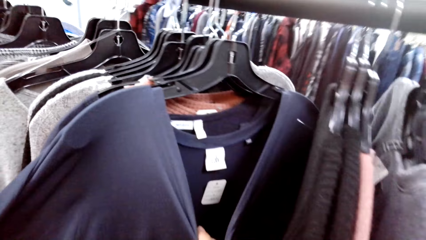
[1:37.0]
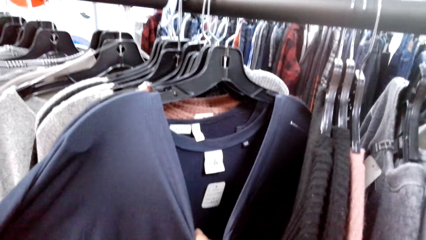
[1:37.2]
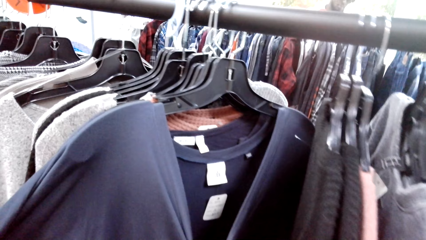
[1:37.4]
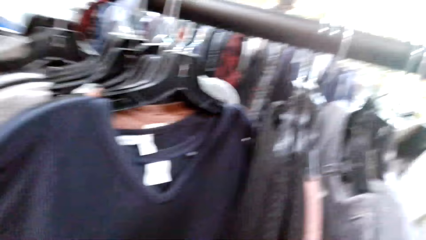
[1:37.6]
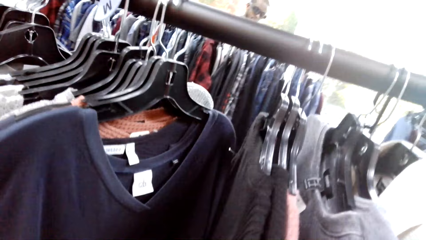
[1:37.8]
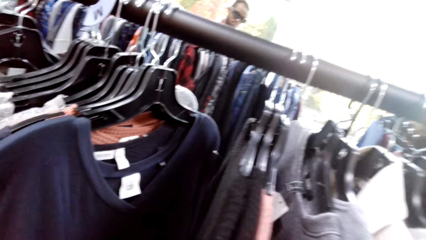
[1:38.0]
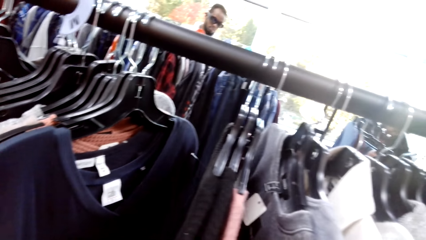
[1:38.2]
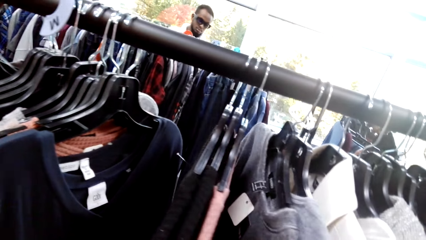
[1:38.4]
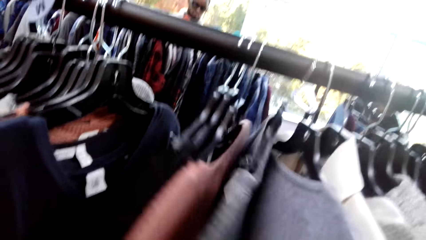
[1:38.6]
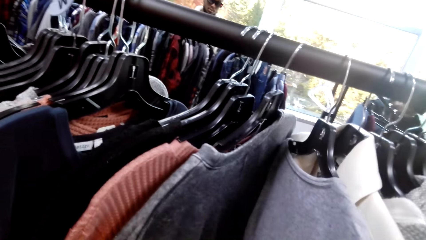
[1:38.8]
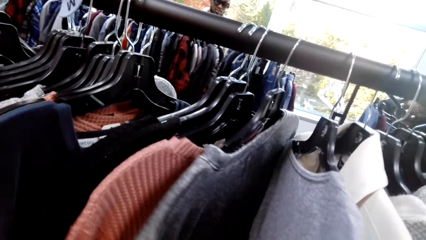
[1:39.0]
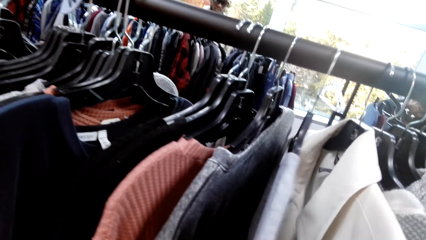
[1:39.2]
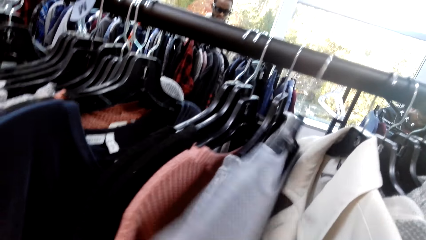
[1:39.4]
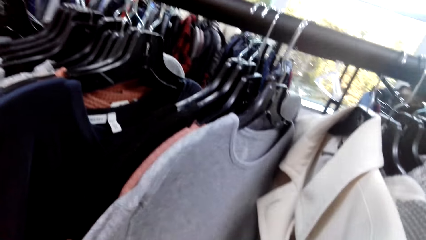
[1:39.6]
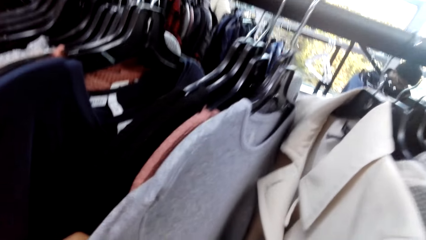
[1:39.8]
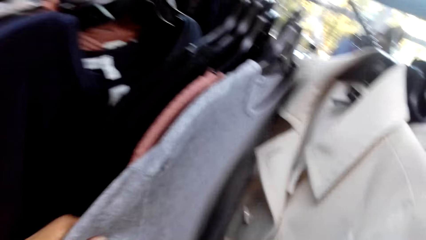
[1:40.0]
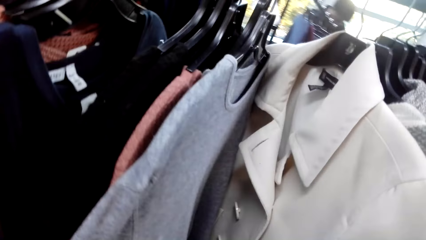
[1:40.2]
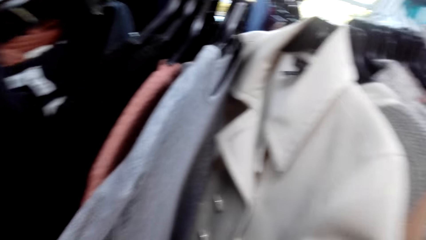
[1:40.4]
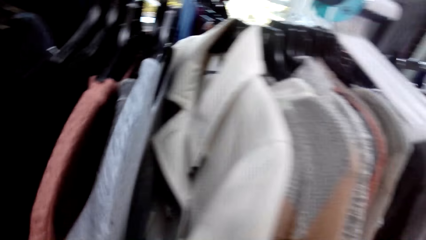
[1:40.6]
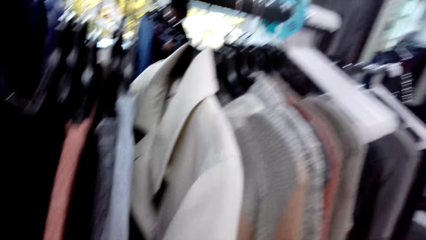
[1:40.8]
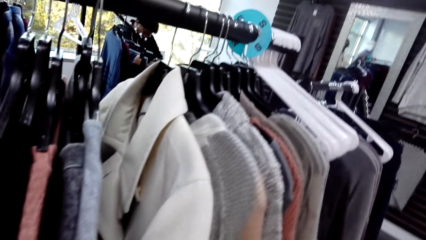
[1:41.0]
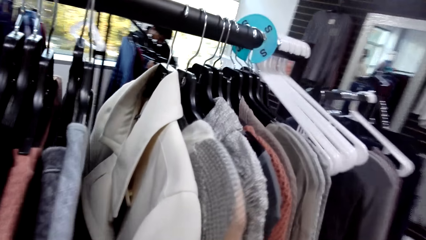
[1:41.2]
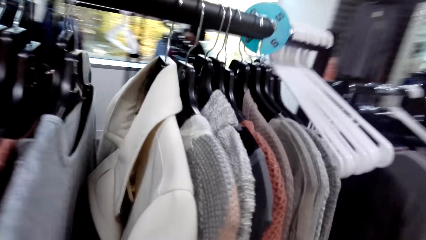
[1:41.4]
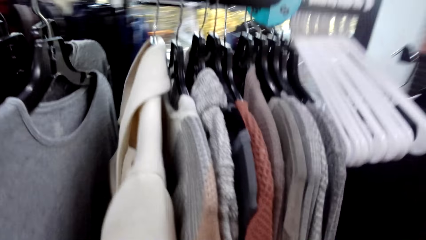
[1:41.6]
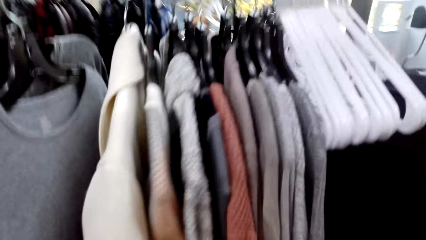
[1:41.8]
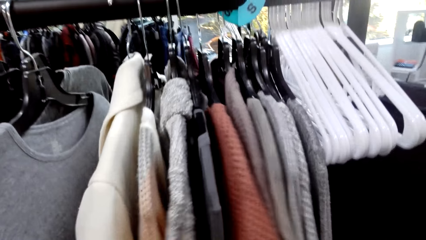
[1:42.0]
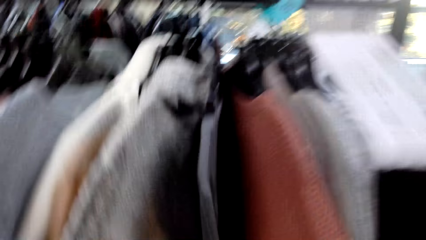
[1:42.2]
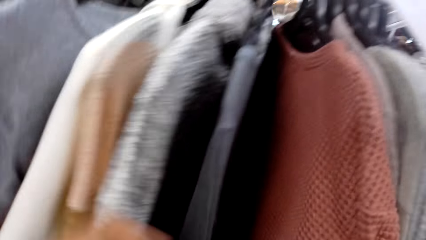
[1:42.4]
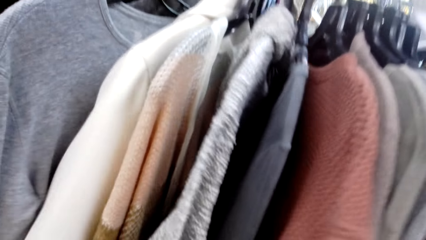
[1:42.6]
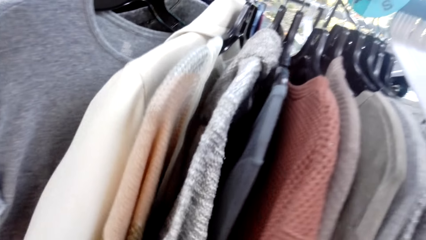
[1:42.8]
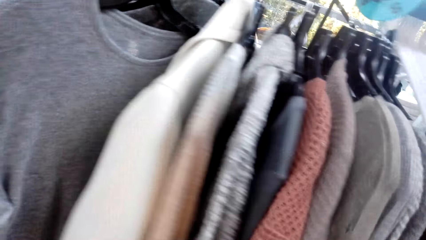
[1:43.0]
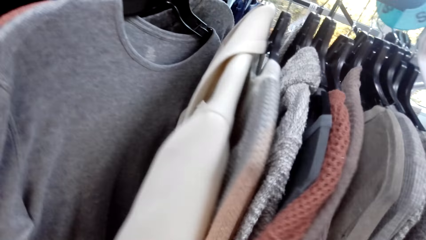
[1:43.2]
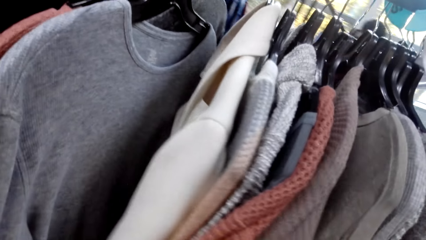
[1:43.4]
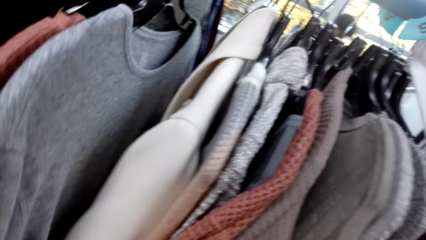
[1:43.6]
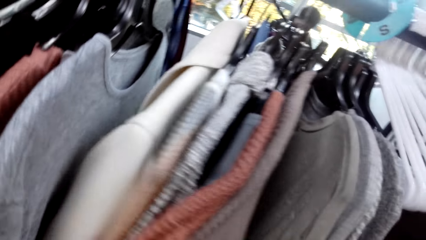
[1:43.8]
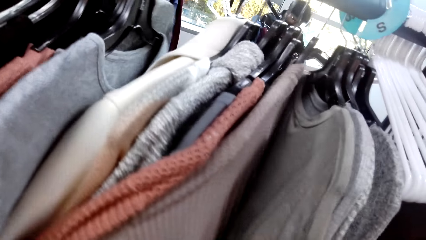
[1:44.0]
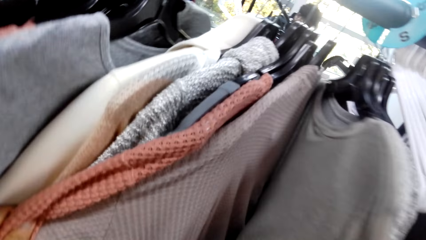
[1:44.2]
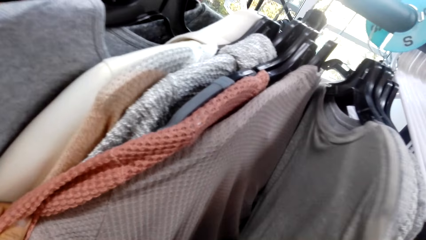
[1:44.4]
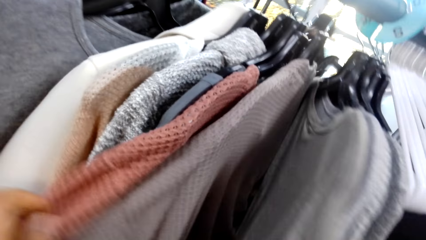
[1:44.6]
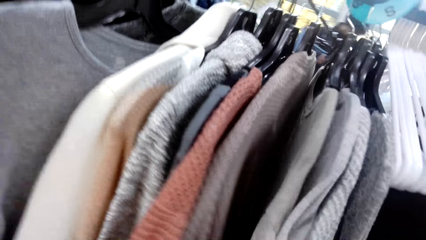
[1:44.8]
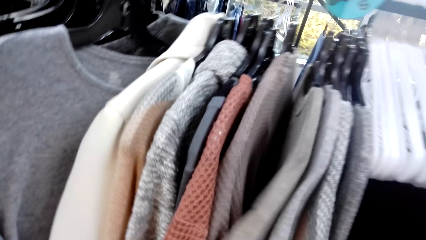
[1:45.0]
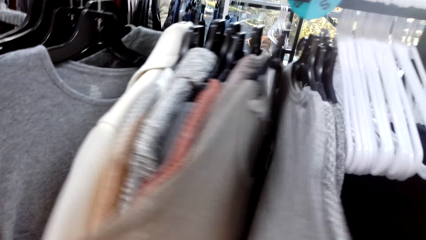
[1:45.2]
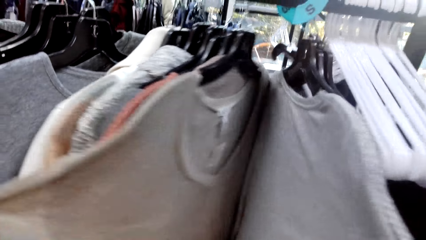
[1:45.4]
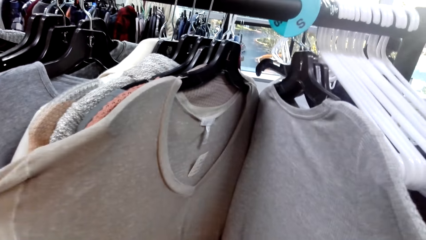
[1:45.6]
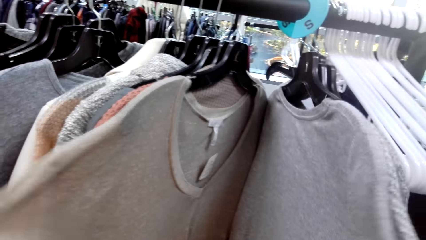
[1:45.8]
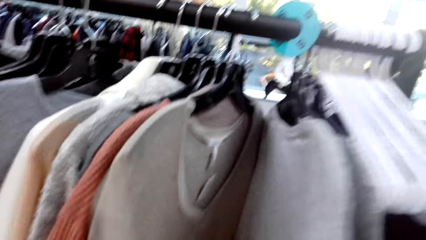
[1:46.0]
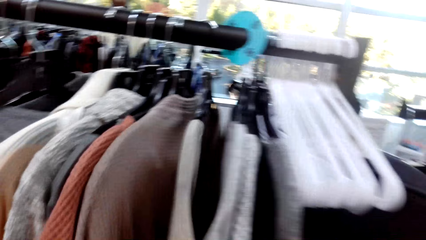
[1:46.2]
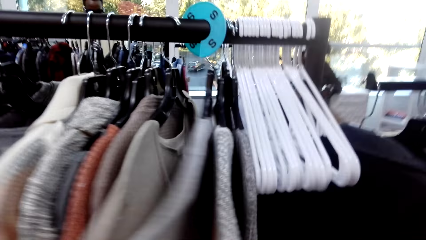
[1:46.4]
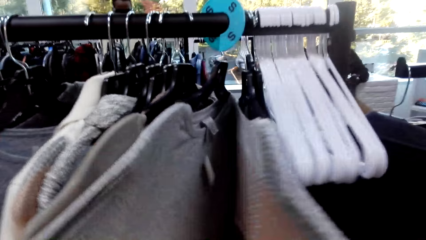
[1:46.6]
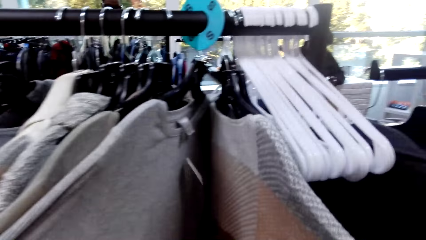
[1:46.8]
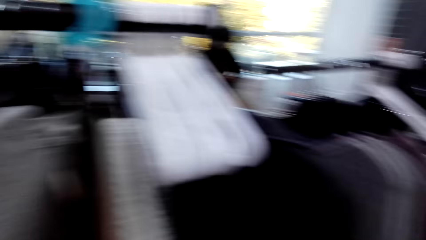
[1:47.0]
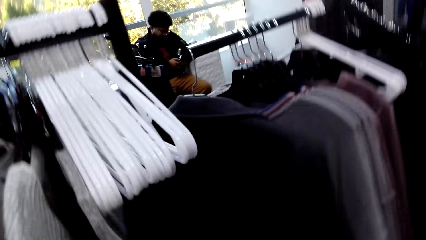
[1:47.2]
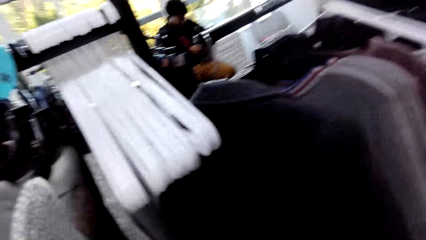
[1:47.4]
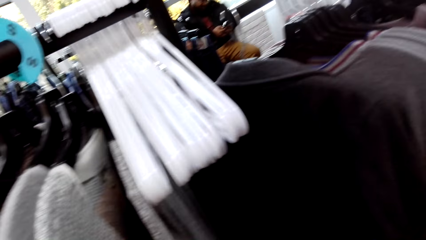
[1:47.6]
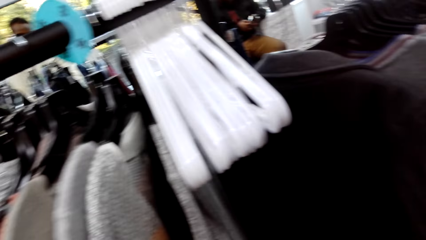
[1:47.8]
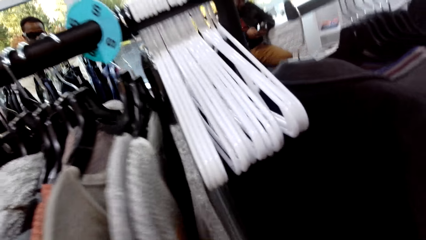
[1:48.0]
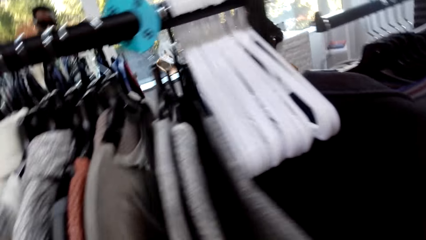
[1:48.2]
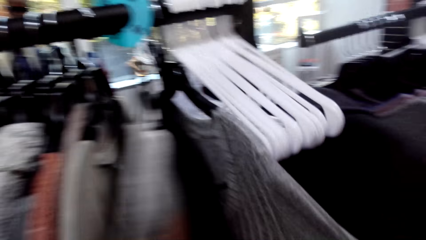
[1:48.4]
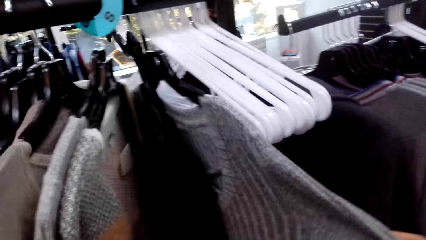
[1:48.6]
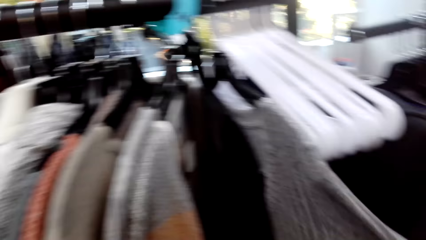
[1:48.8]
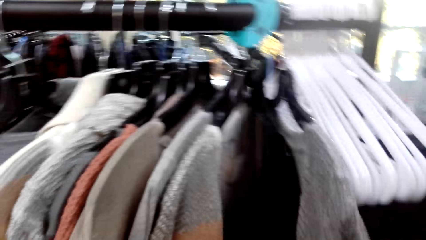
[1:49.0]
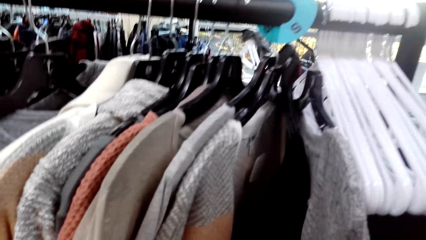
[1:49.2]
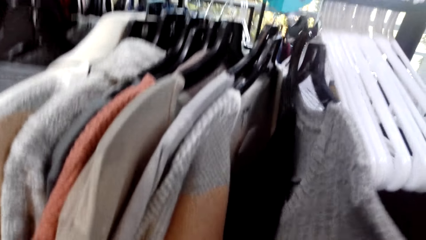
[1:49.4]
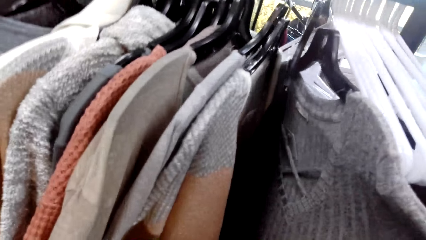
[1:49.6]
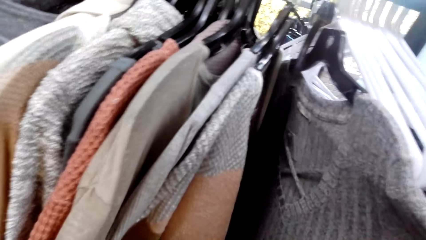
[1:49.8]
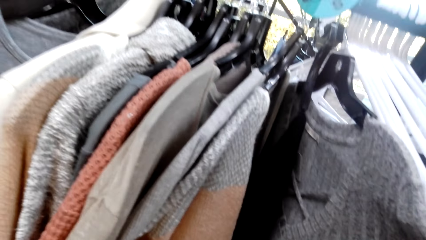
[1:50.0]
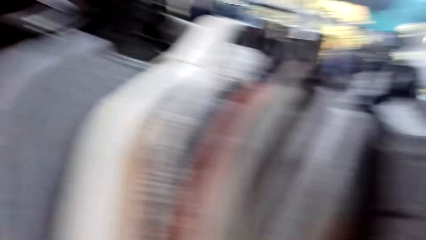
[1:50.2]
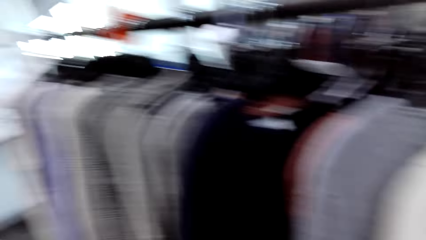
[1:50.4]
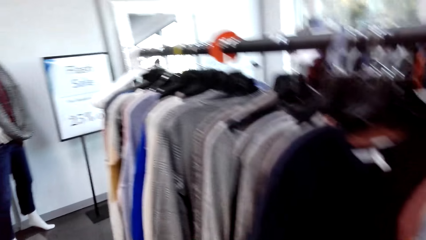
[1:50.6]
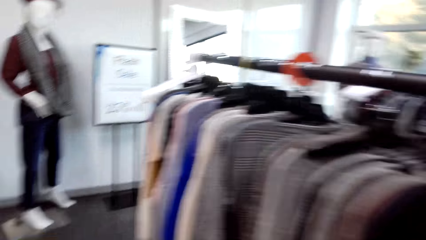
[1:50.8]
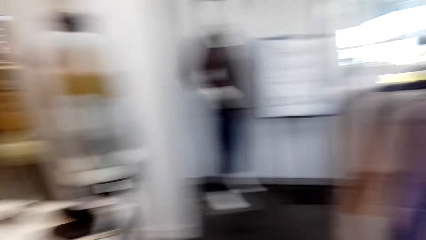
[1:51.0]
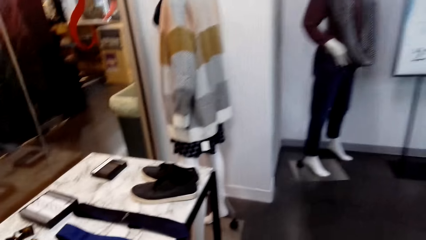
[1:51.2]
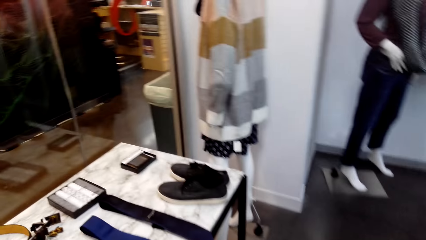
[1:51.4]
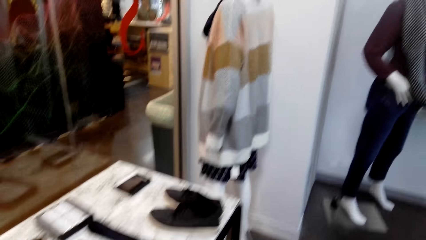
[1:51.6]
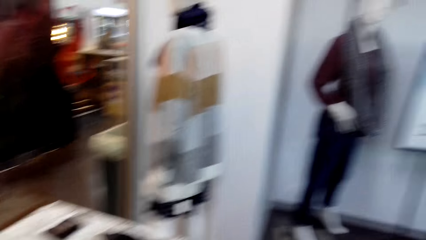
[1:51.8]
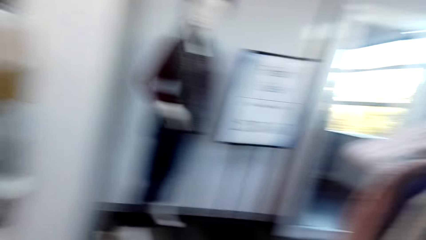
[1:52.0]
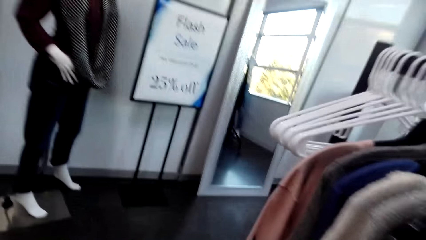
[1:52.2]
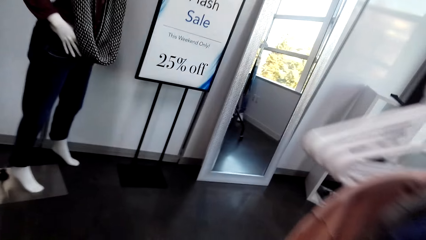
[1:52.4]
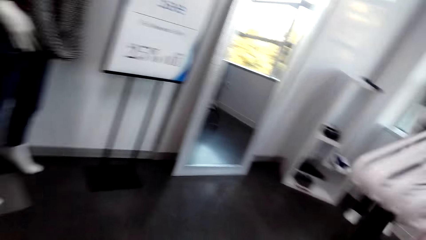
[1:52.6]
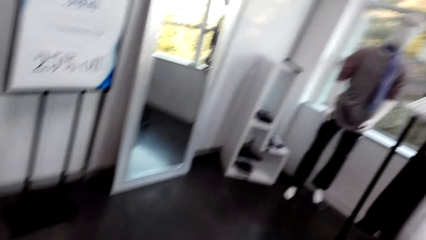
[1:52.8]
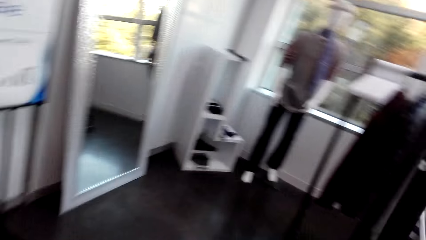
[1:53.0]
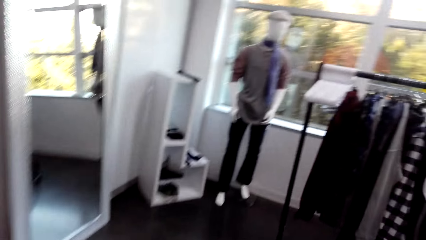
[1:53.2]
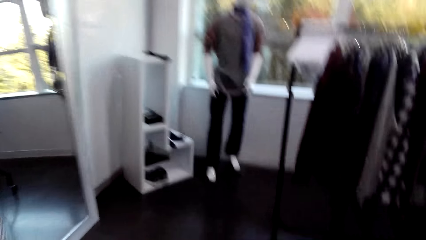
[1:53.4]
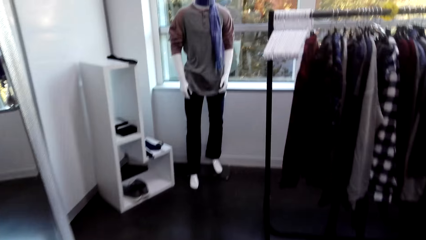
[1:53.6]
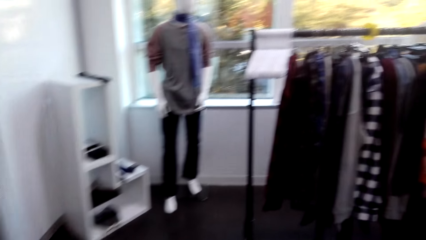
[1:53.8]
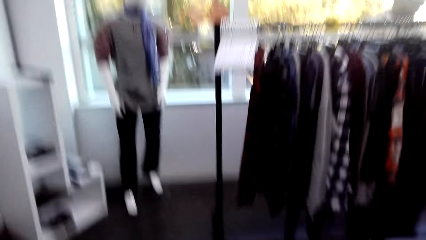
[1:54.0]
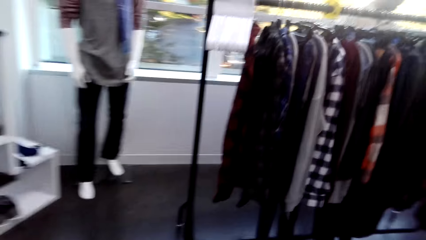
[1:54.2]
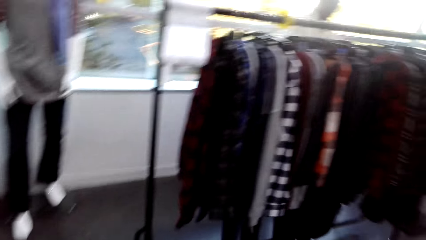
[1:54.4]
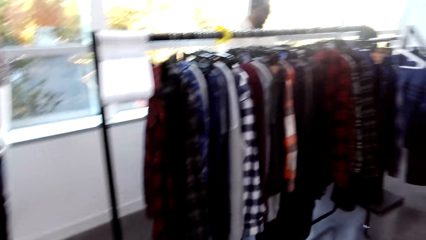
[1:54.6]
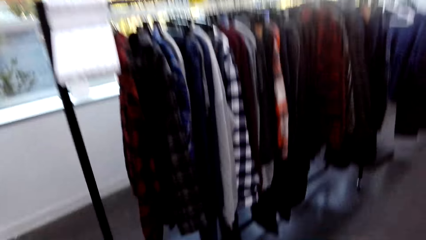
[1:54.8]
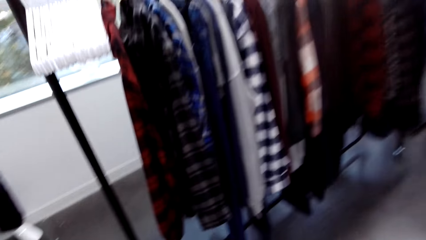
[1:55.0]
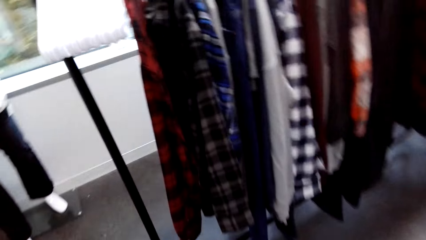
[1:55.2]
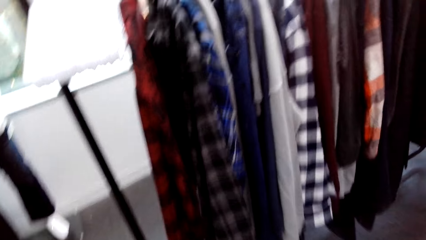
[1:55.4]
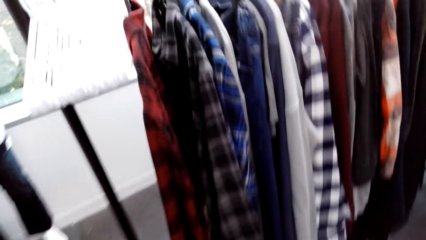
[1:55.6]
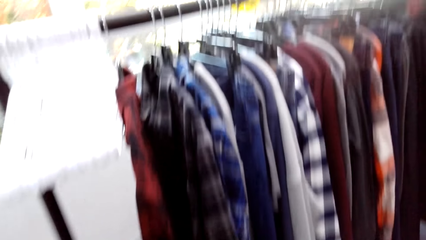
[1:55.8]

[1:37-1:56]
A person holds a phone with both hands. The camera wearer holds a cloth on the rack. They move around the room. They look around.
